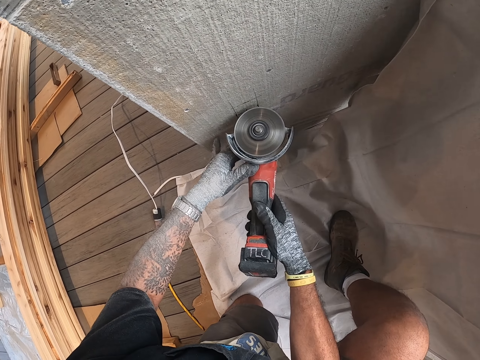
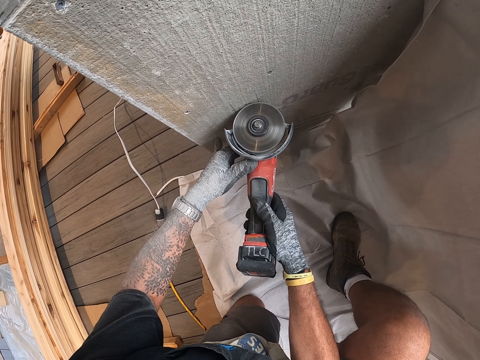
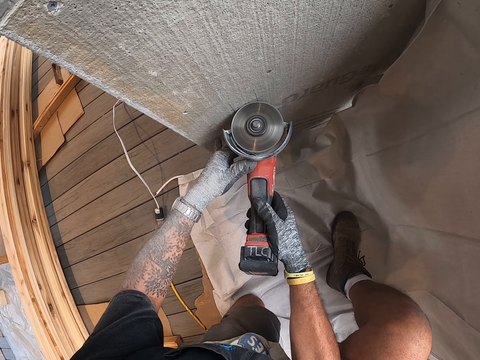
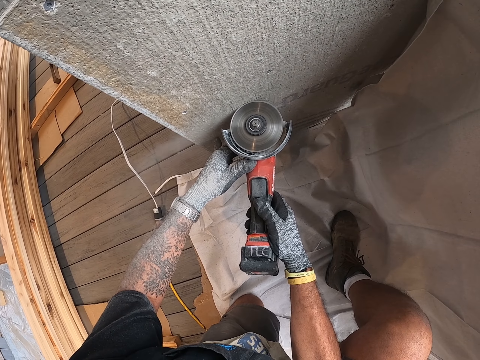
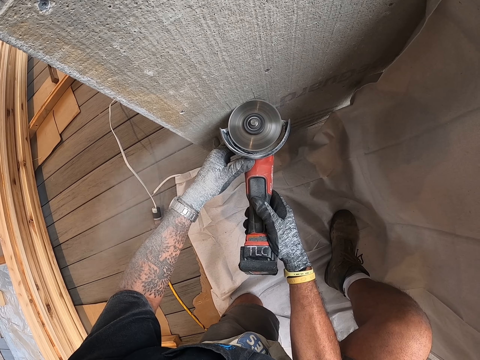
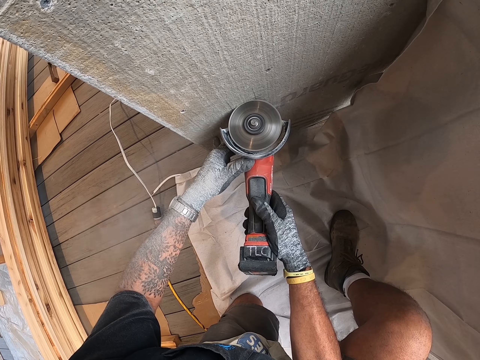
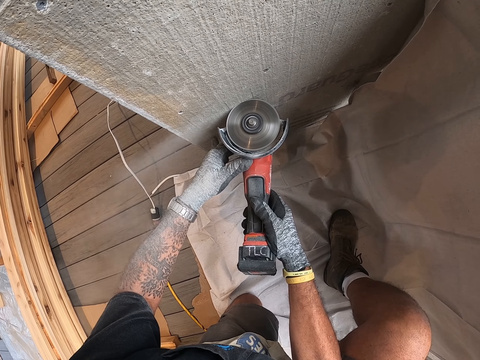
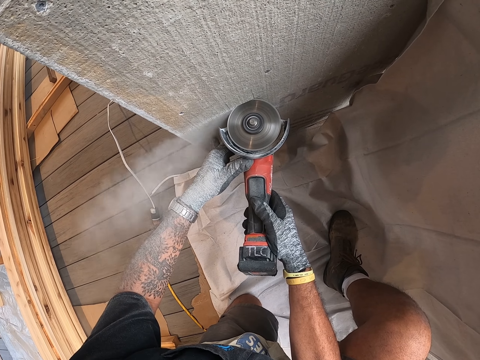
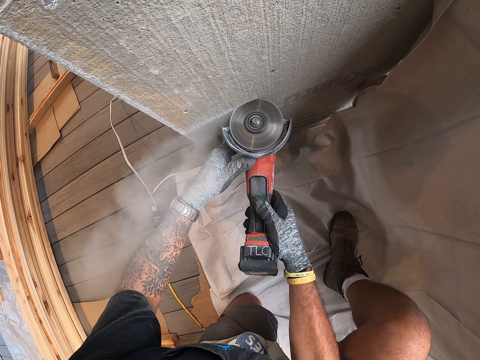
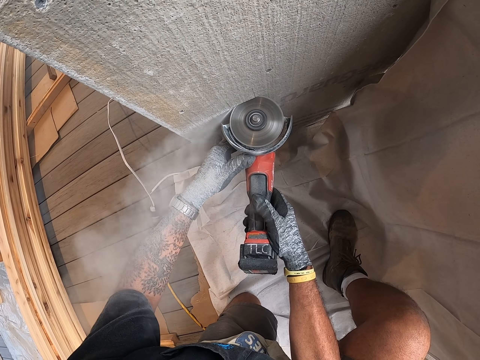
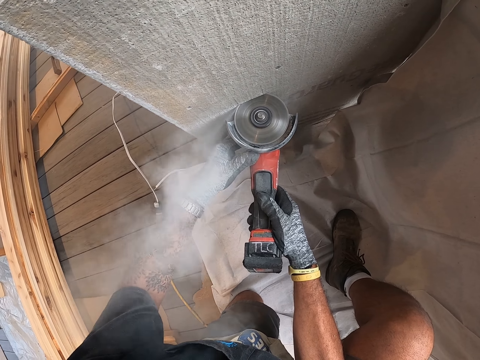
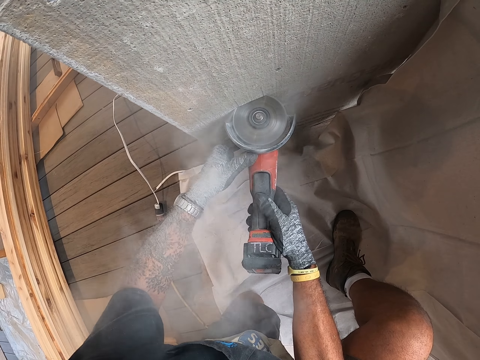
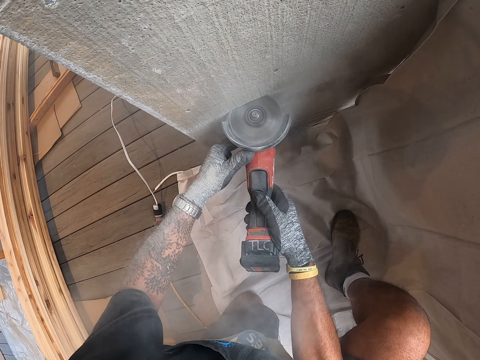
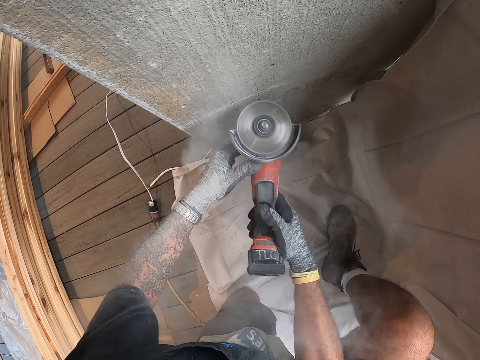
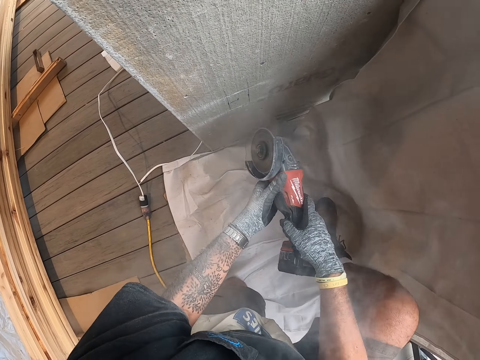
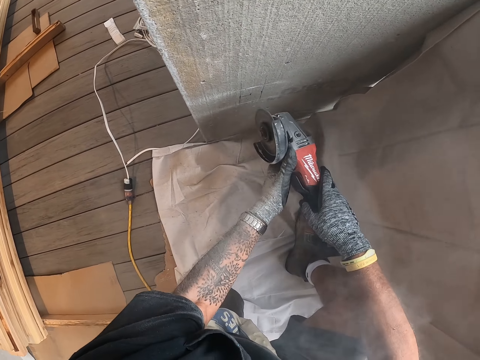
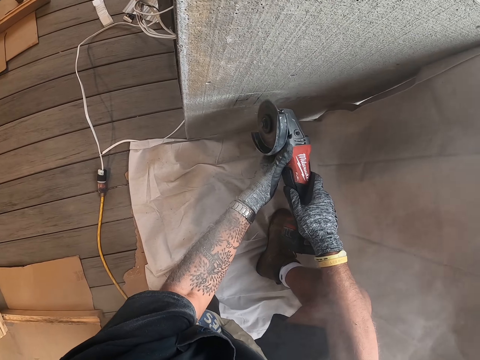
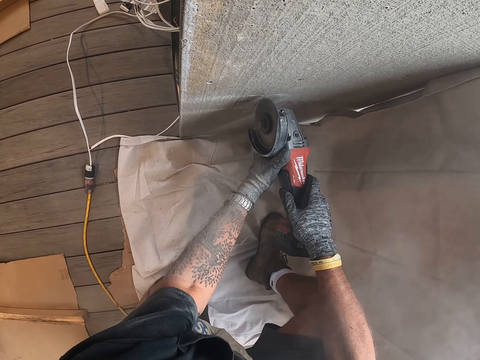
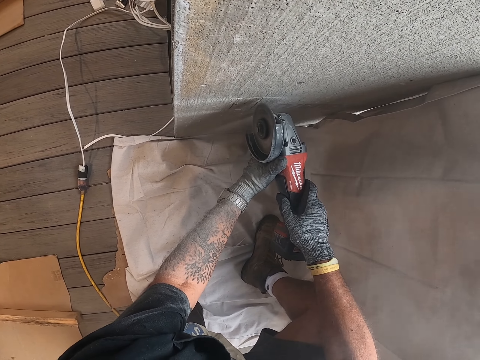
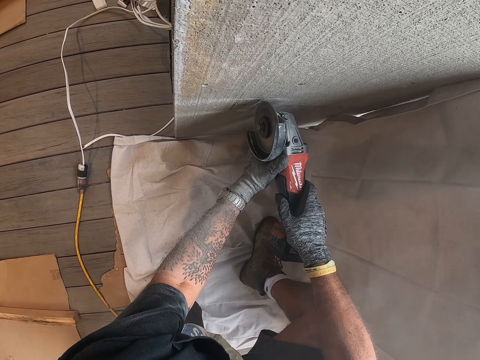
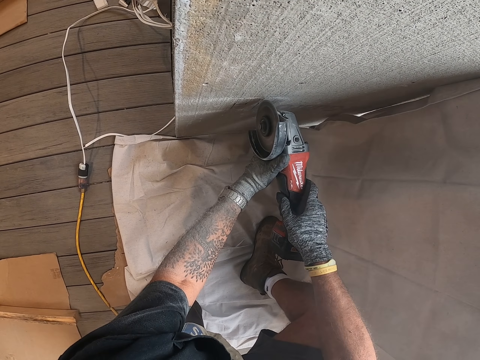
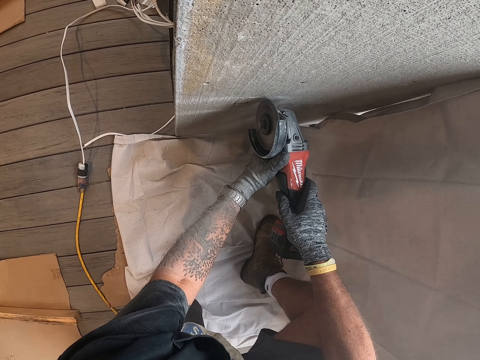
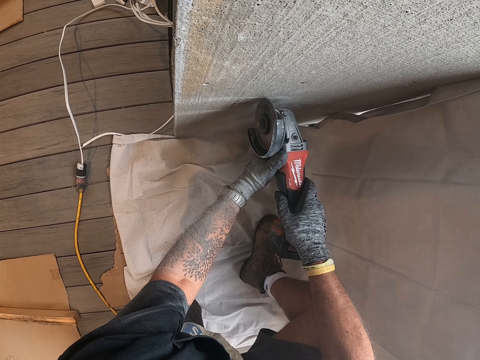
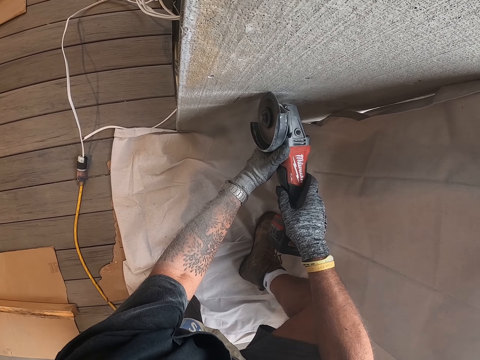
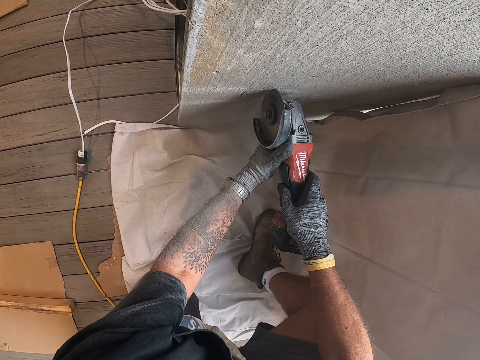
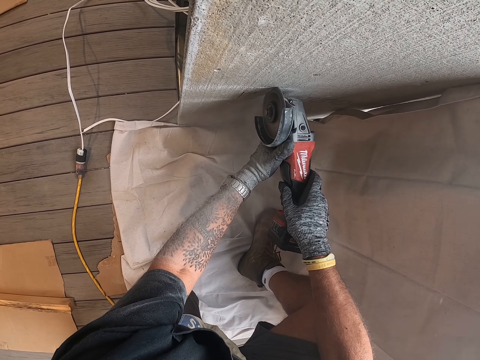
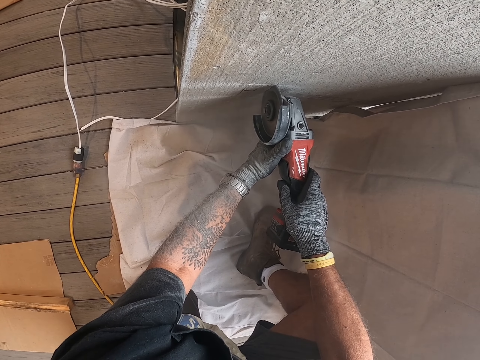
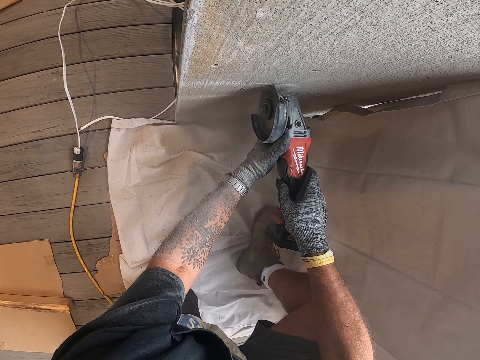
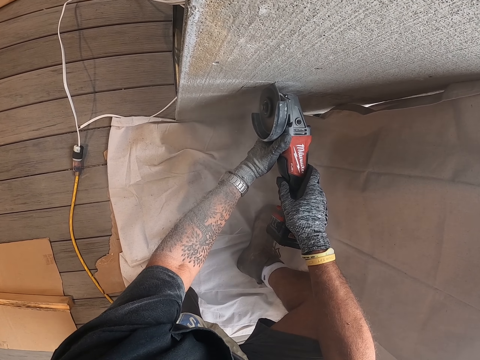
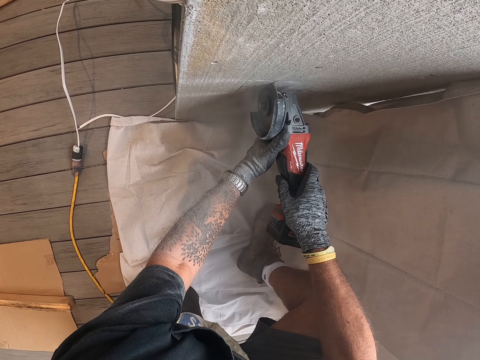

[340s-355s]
The camera wearer turns the grinder. They cut the wall with the grinder.

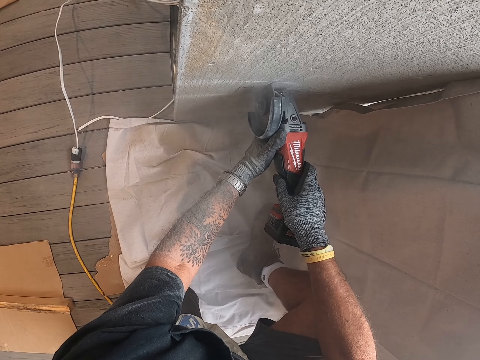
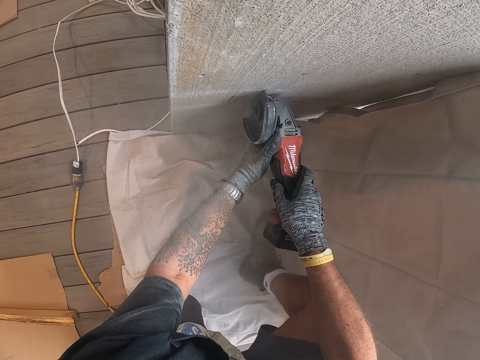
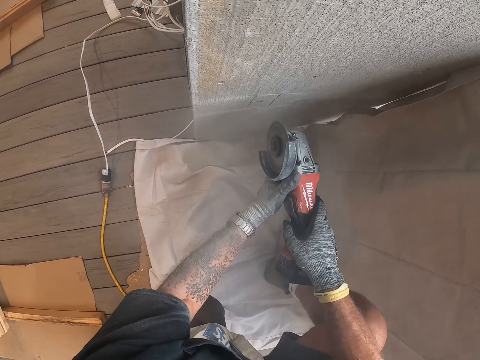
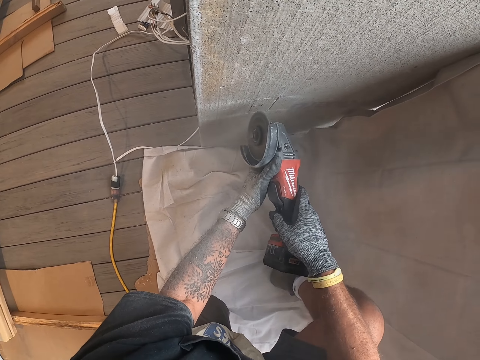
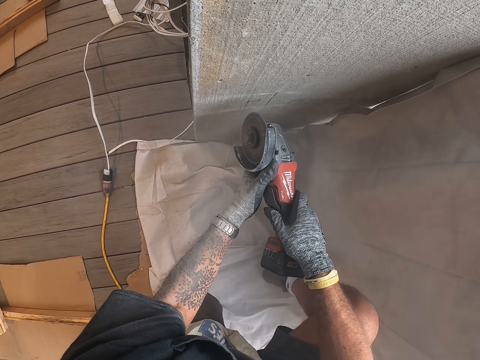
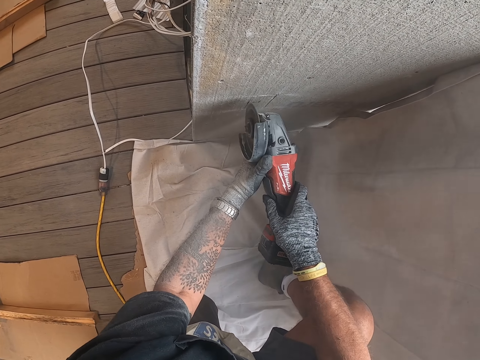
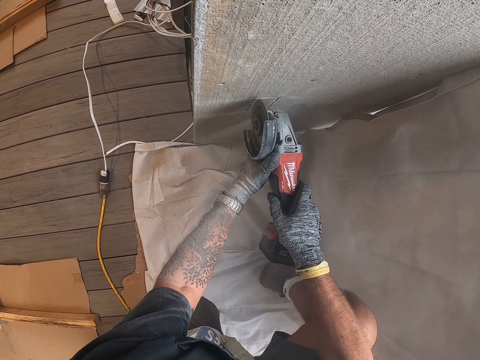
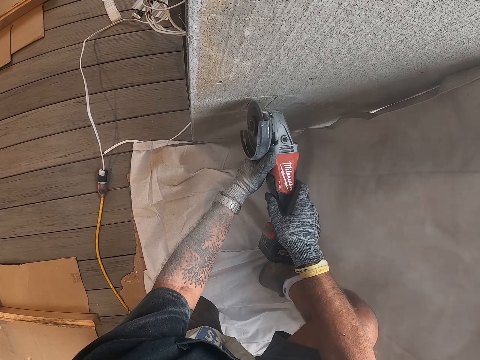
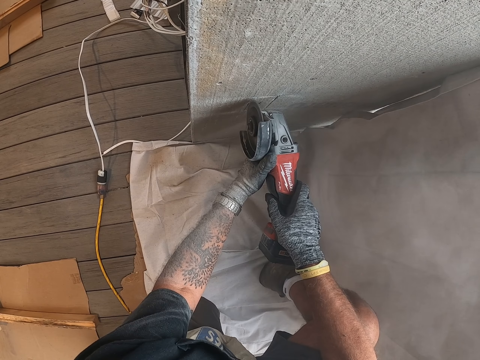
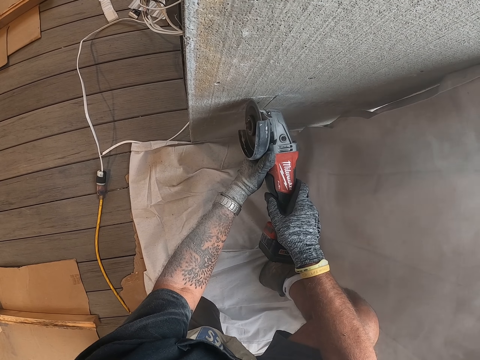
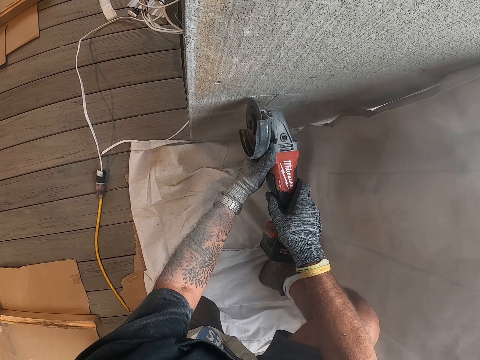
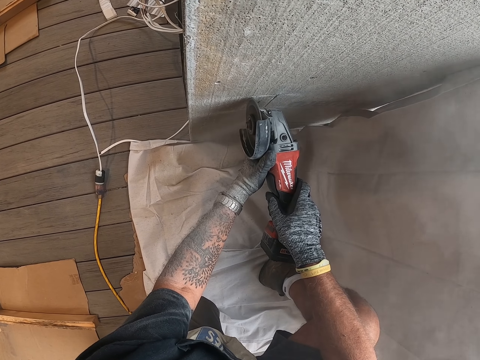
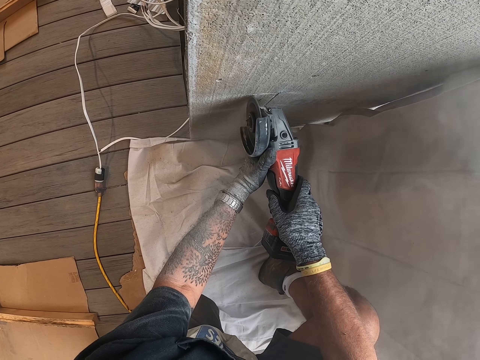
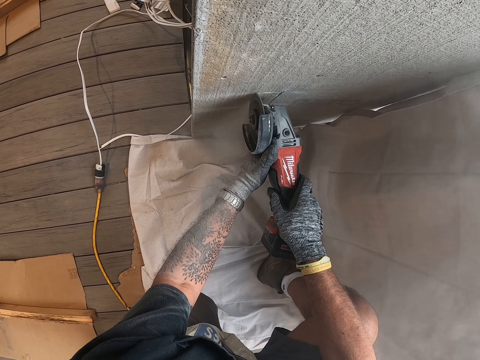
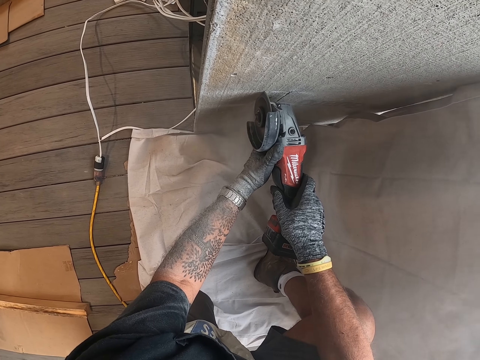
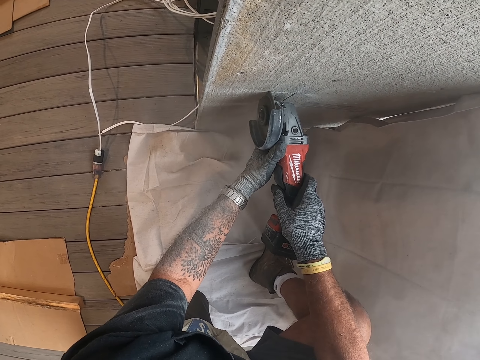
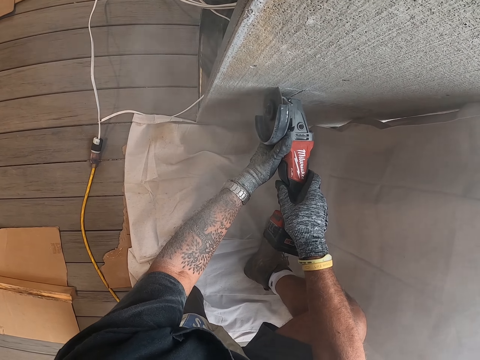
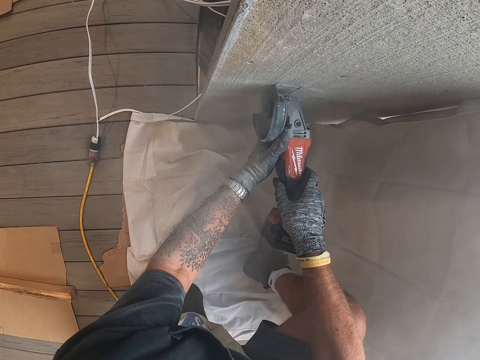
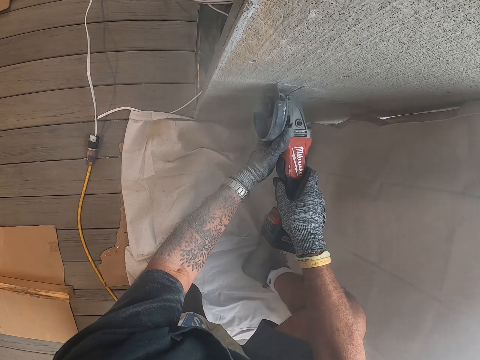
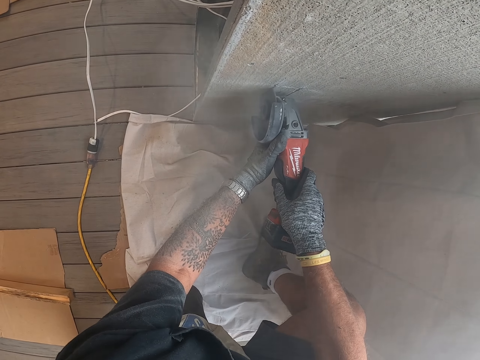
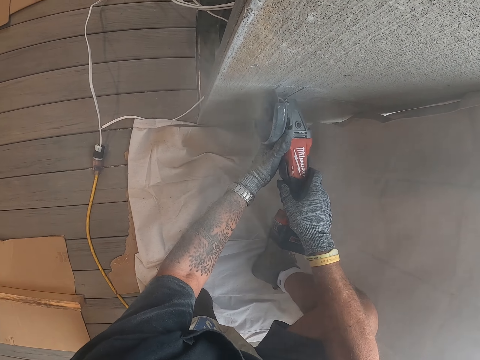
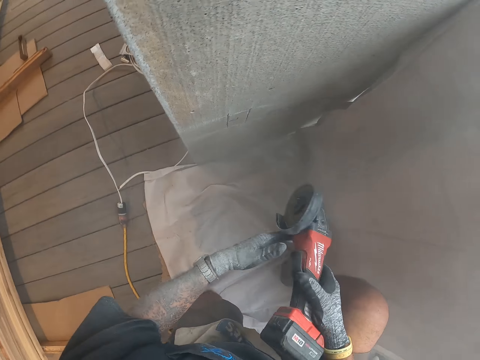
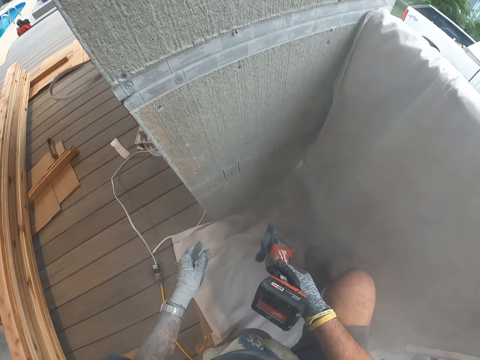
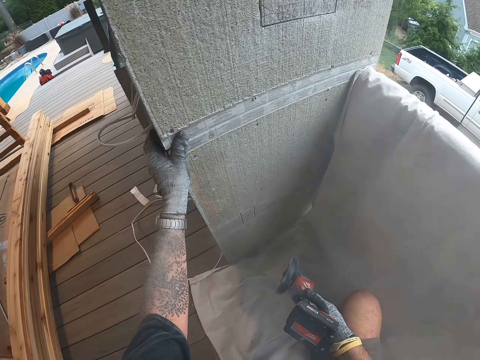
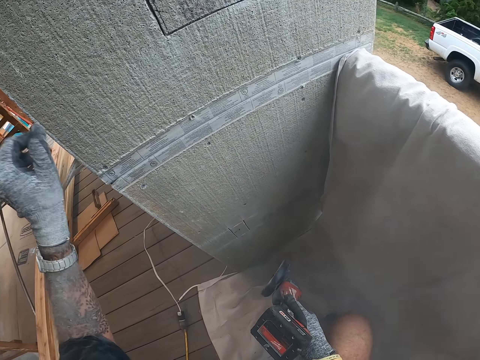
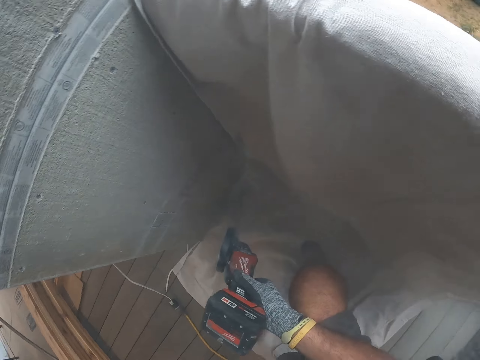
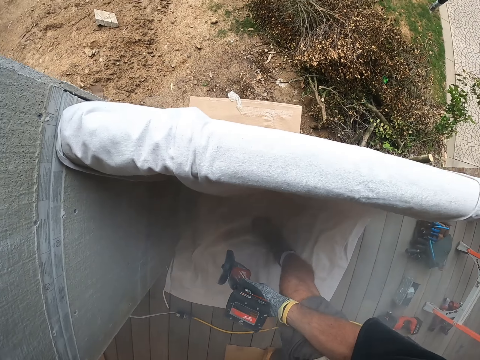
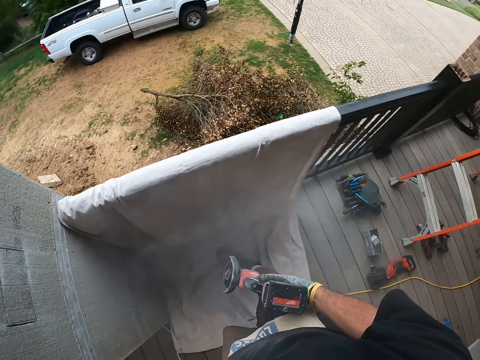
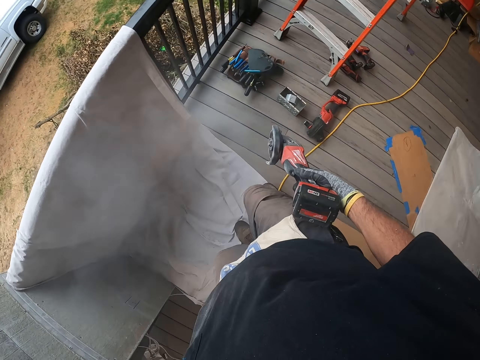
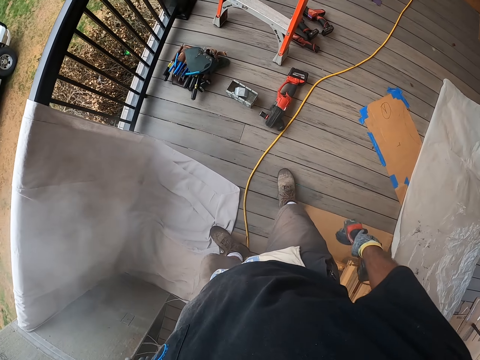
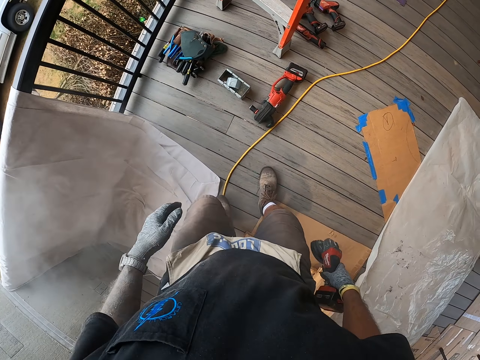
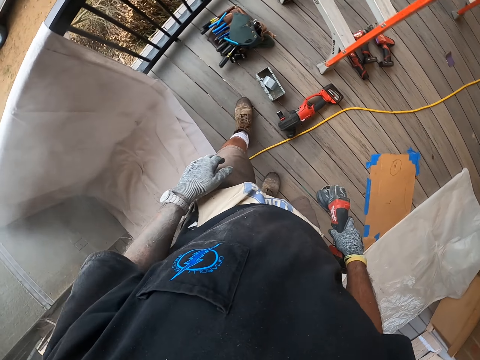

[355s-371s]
The camera wearer touches the wall. They hold the concrete block. They stand up, move around the porch, and transfer the grinder to the left hand.
